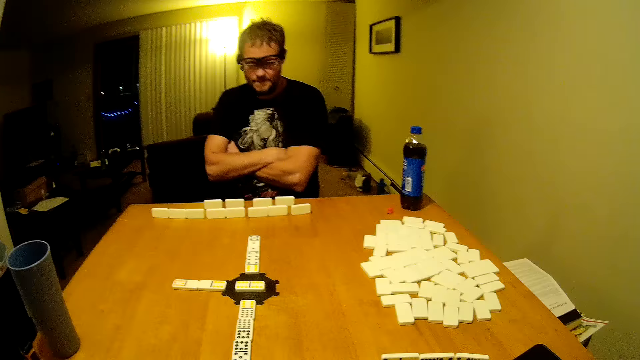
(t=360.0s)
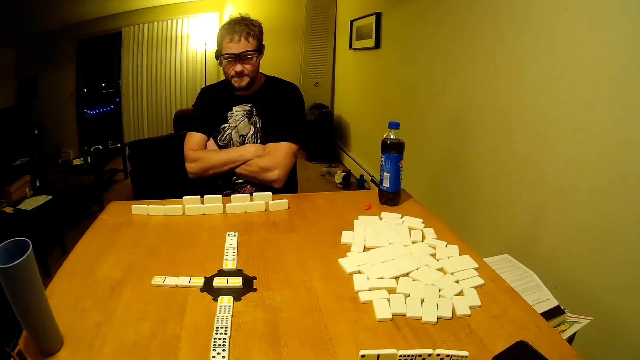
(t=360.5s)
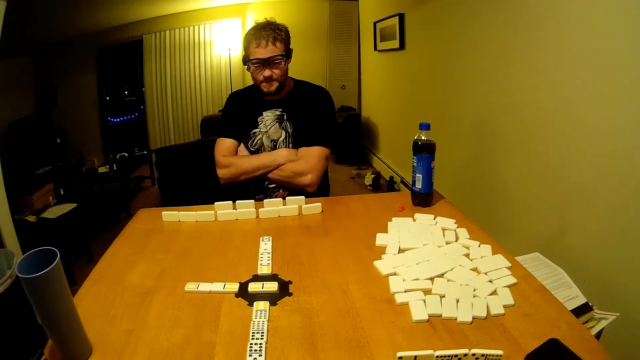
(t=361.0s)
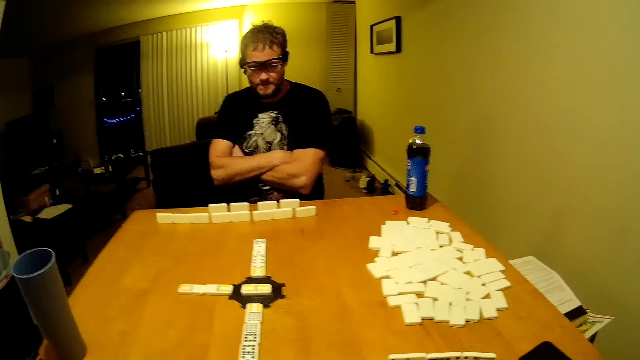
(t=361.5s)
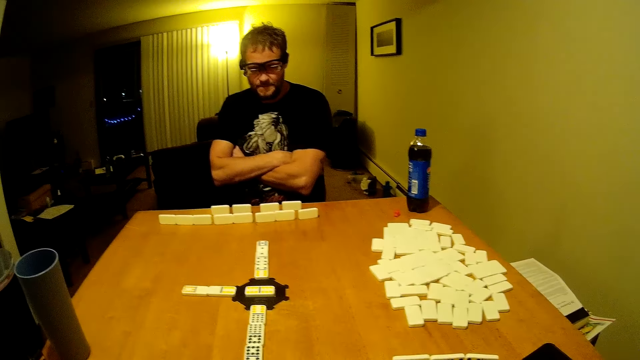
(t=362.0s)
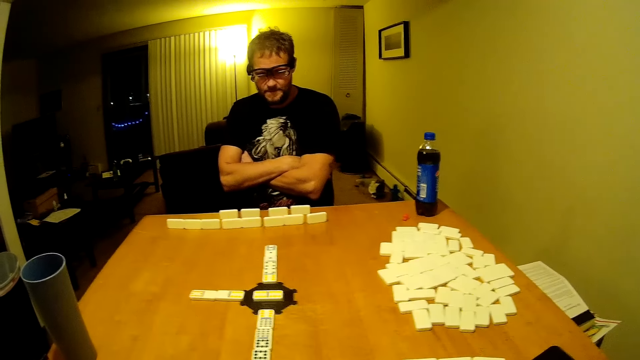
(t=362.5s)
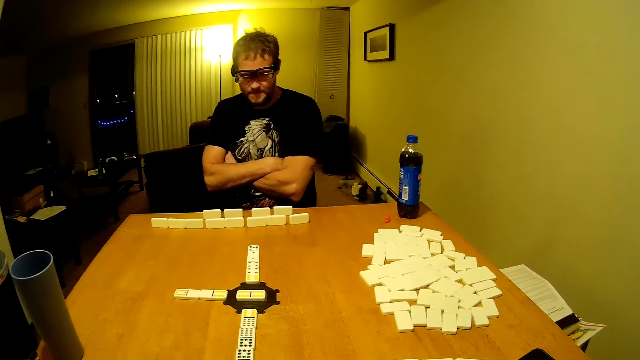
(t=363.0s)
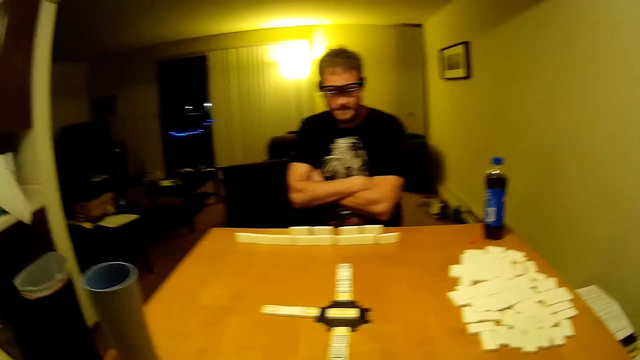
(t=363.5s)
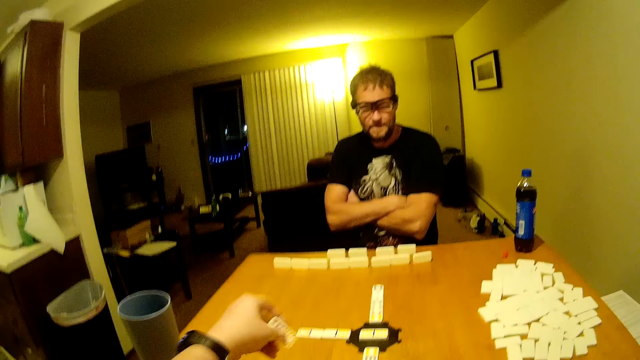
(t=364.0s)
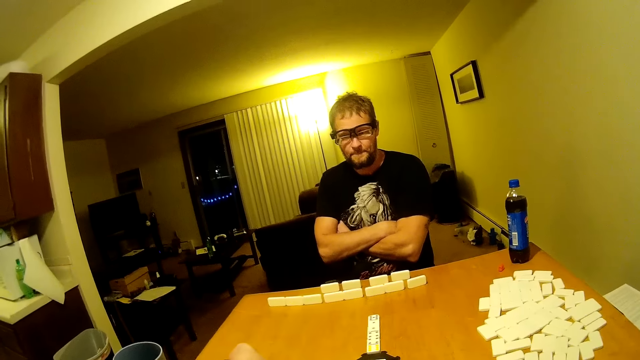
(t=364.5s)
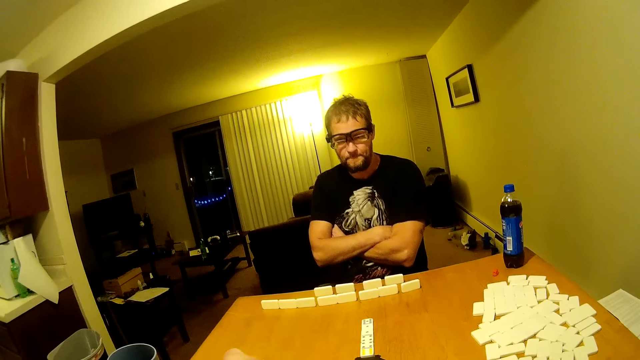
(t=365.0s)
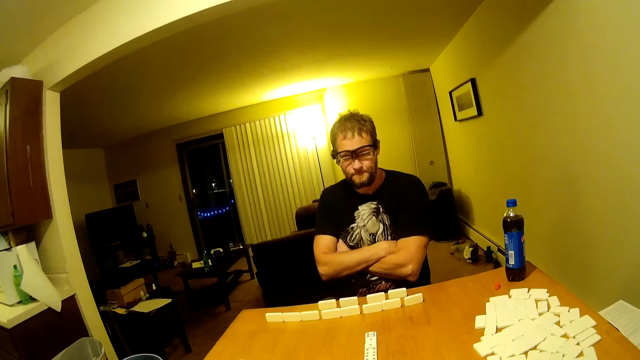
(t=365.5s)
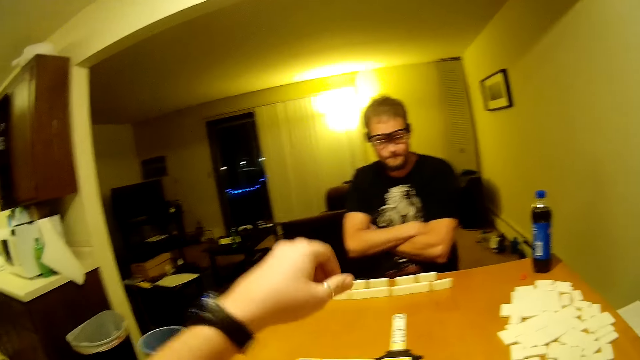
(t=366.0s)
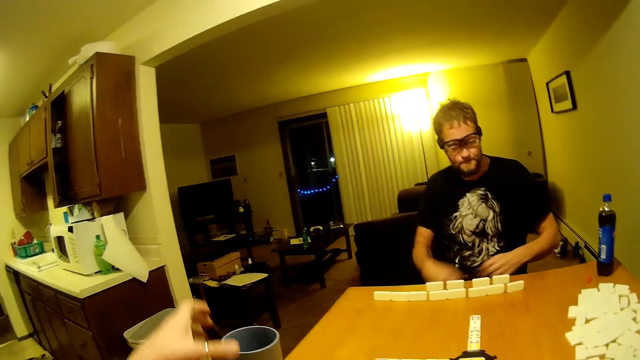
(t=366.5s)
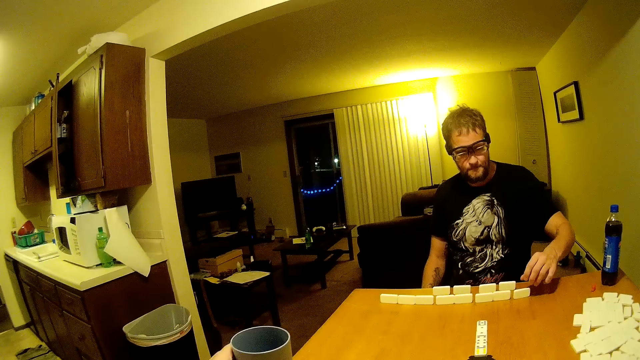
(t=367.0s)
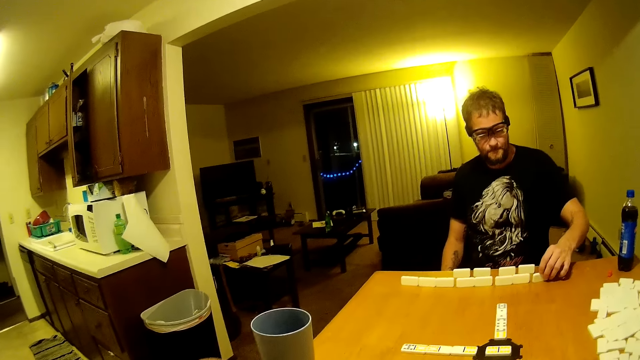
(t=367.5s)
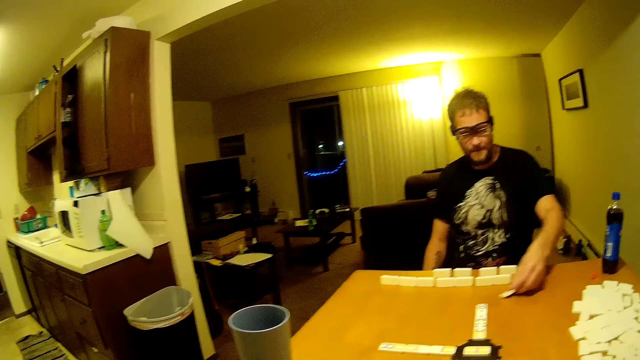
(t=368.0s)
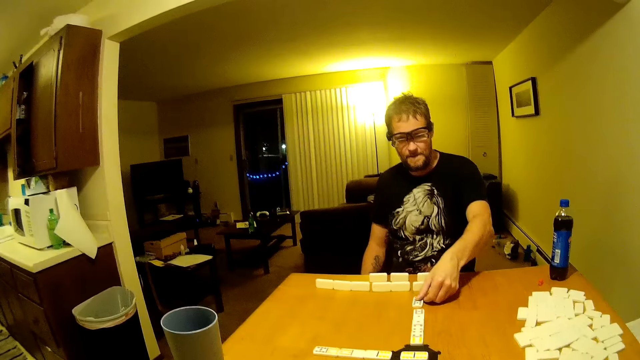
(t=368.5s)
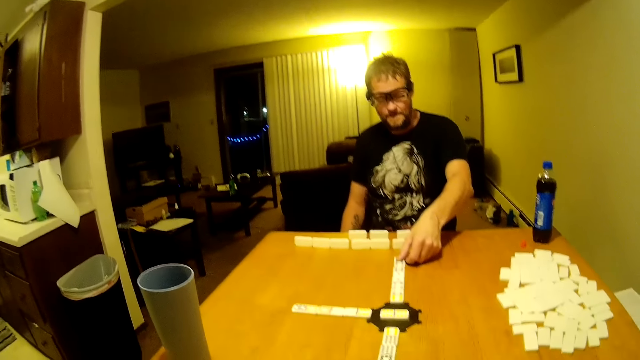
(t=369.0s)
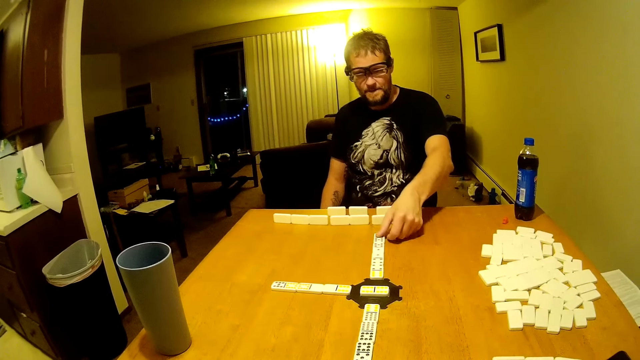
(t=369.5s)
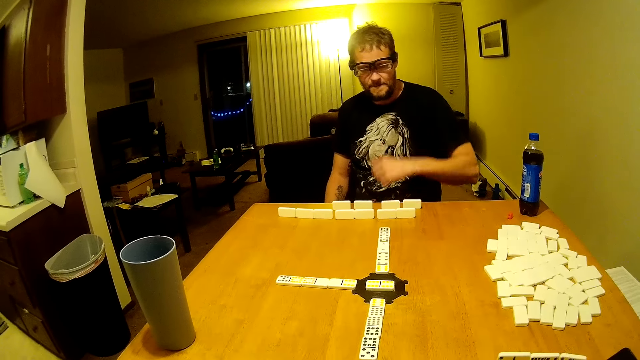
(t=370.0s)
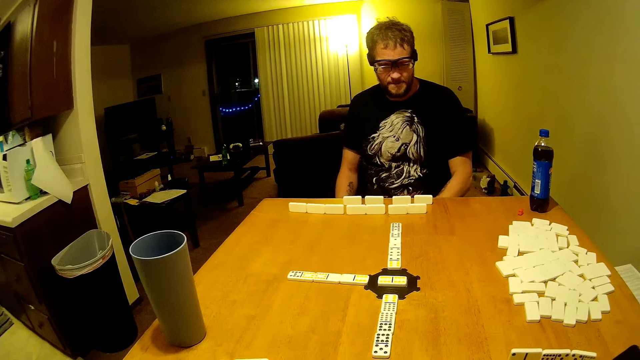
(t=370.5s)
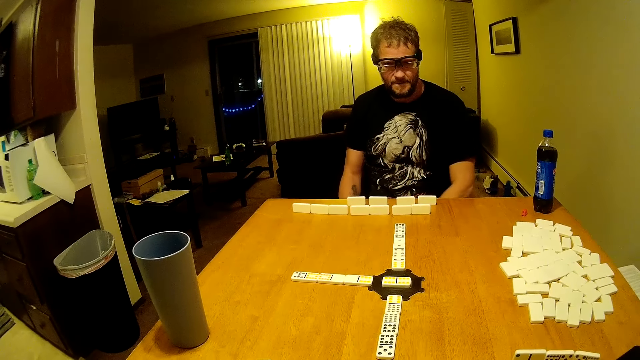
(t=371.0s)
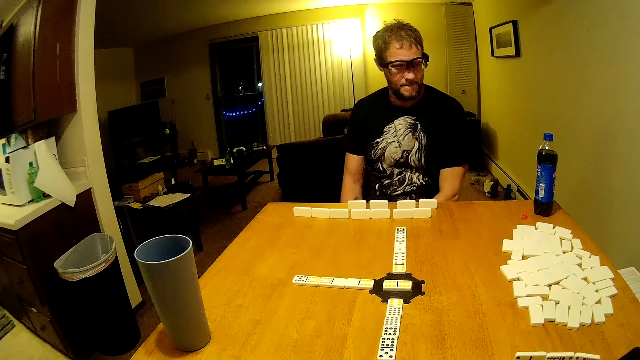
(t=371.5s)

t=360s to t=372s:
The camera wearer puts domino pieces on the table. They touch a cup. A man drags a domino piece. The man arranges dominoes on the table and places a domino piece.

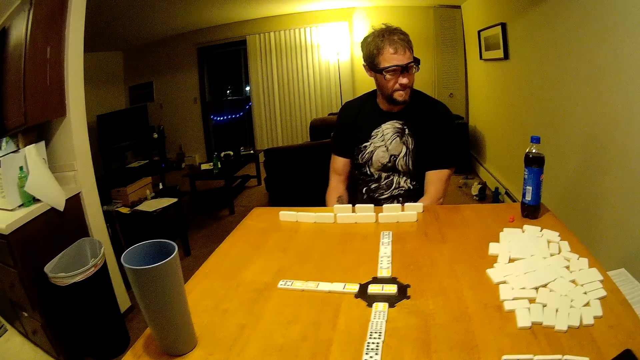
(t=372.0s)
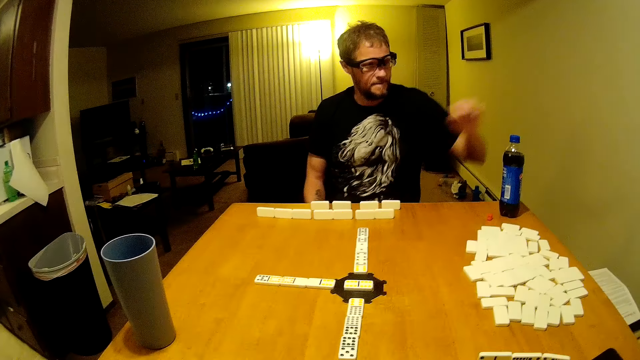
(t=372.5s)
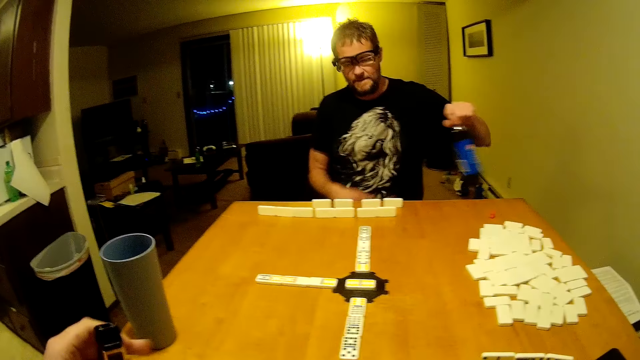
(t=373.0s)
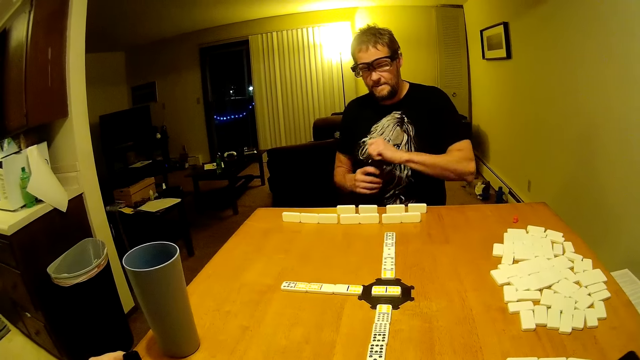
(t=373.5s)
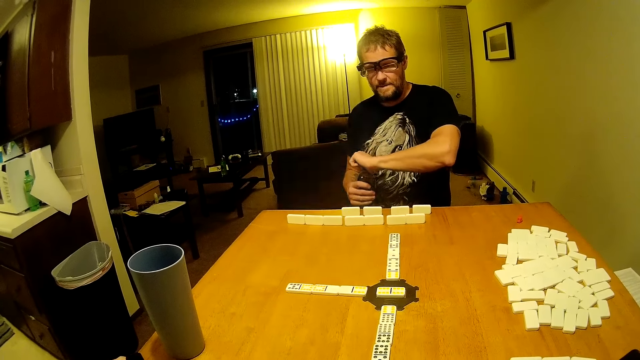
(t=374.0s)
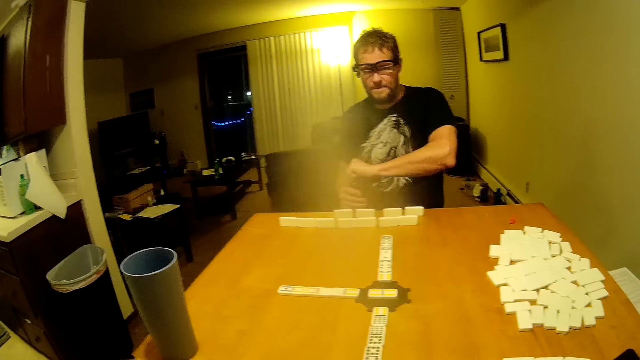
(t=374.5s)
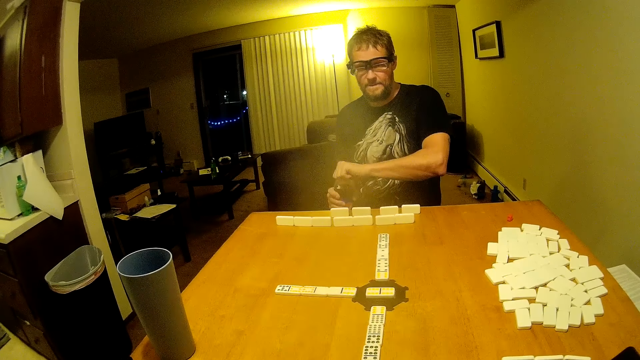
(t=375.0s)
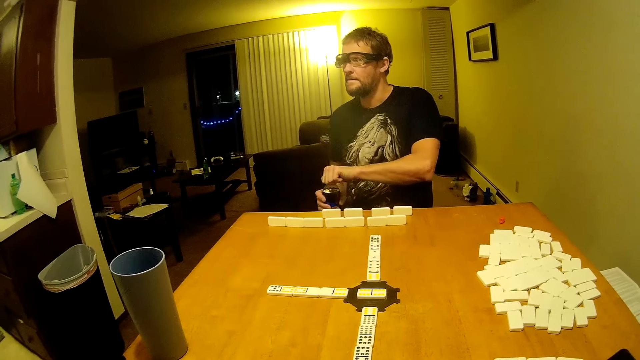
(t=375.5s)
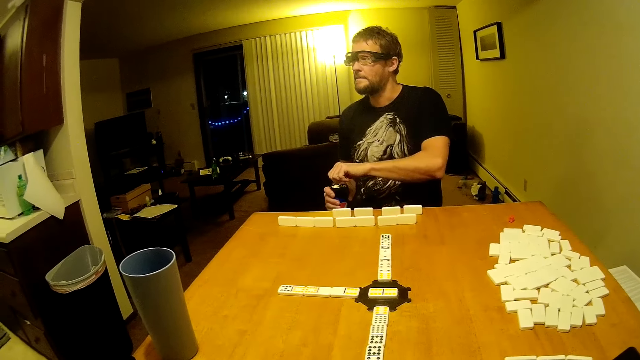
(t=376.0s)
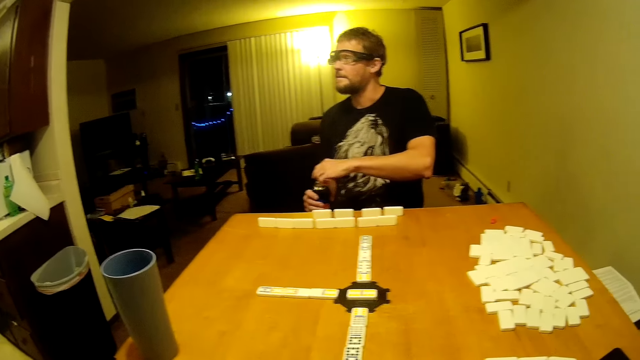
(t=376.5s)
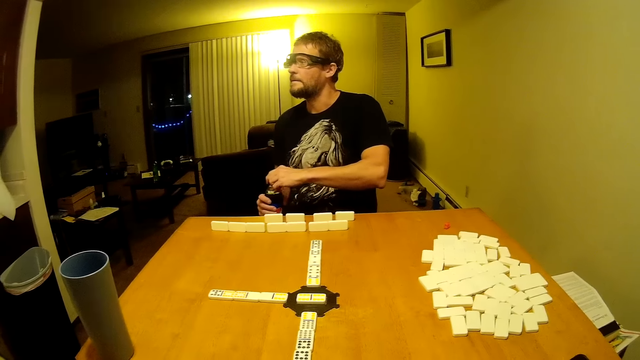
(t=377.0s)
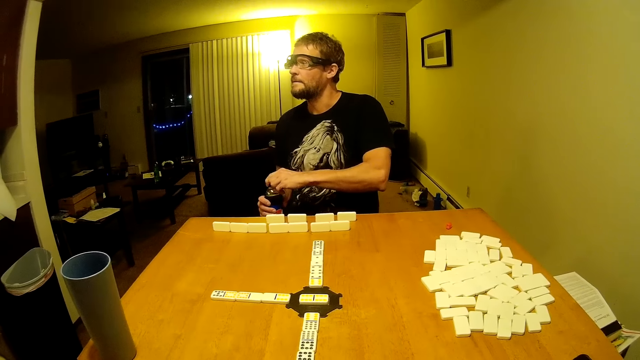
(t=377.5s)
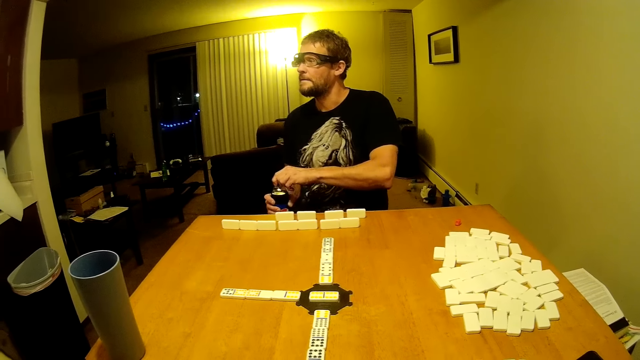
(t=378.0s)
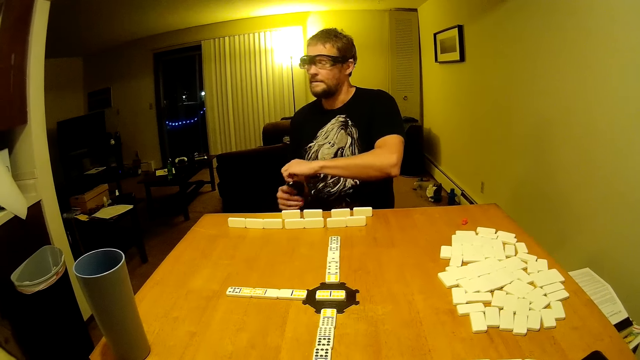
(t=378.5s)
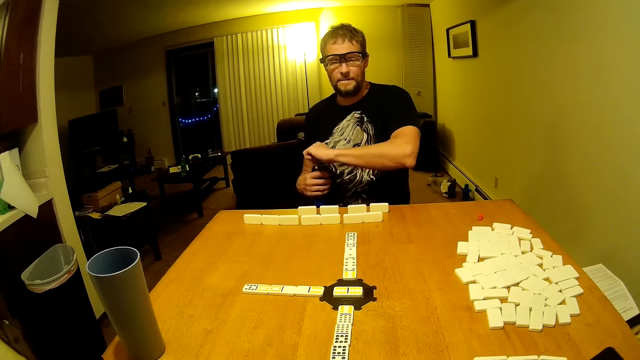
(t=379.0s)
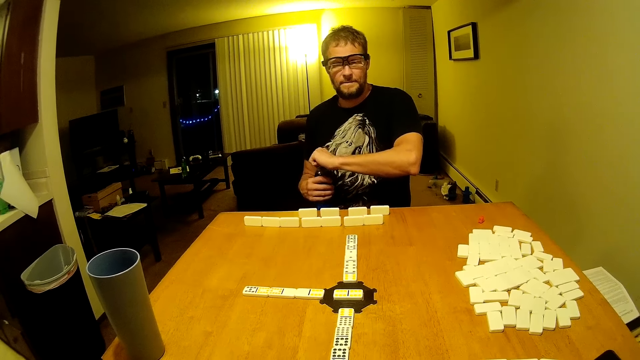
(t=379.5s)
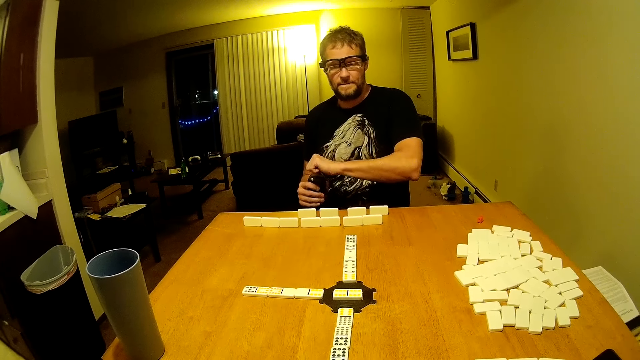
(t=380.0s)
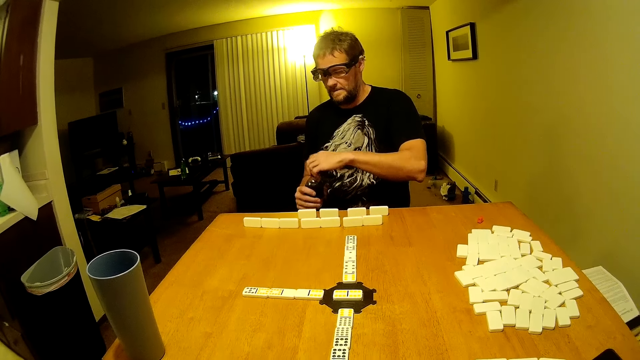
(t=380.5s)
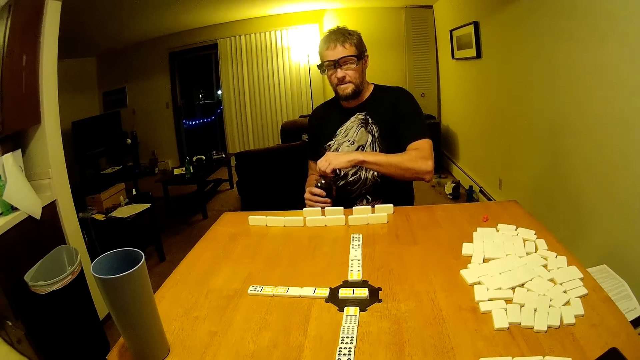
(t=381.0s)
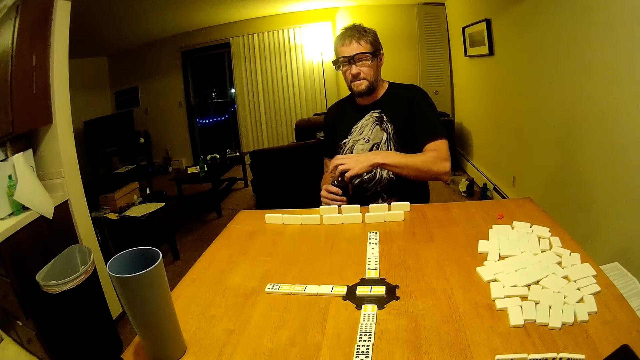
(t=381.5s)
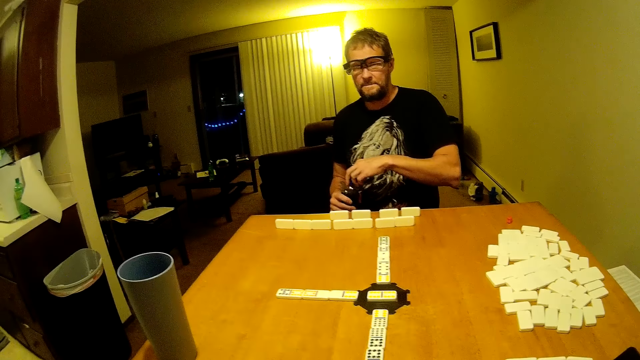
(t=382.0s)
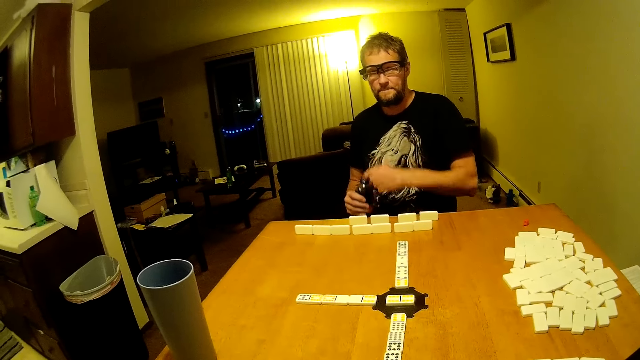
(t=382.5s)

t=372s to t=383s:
A man picks up a soda bottle. The camera wearer puts an electric cigarette on the table. The man opens the soda bottle. The man opens the bottle.
